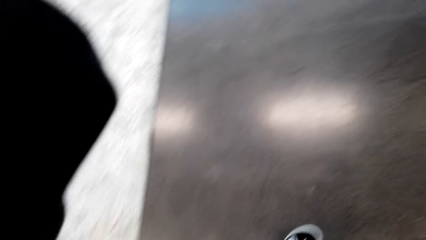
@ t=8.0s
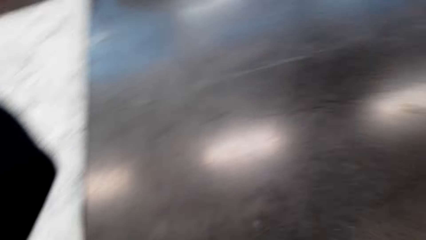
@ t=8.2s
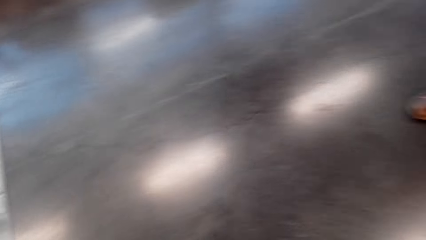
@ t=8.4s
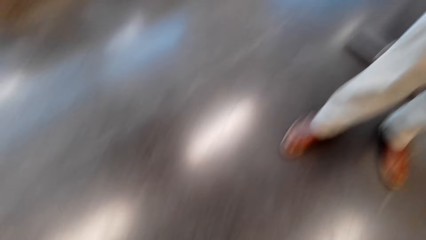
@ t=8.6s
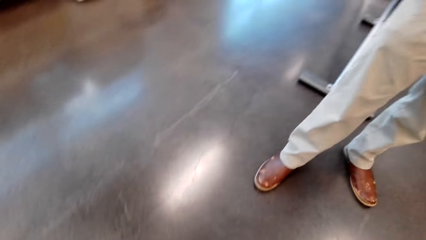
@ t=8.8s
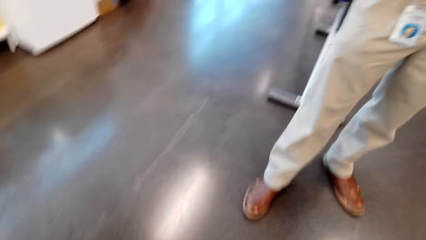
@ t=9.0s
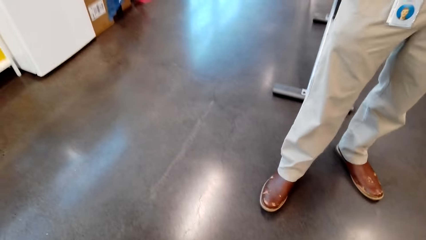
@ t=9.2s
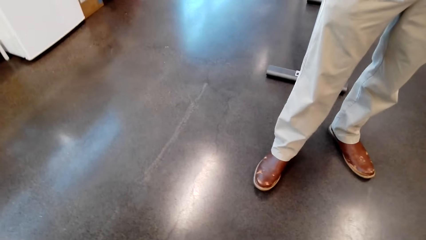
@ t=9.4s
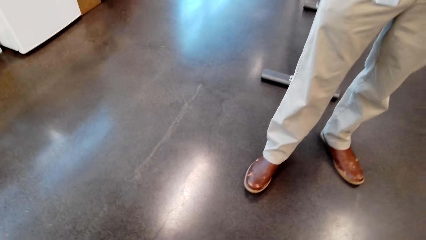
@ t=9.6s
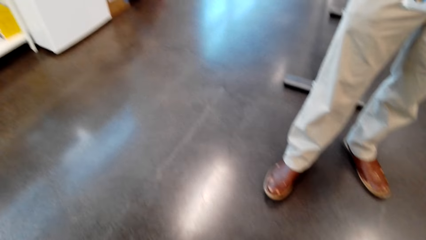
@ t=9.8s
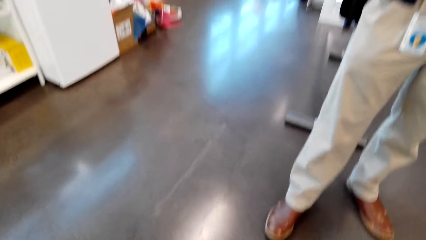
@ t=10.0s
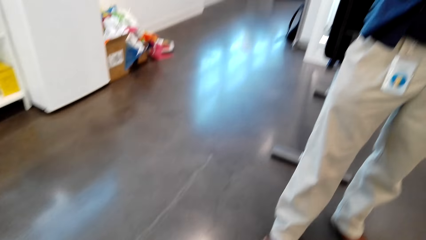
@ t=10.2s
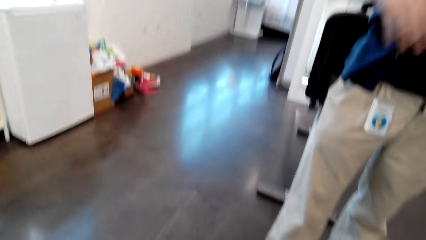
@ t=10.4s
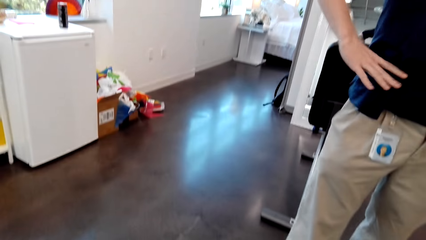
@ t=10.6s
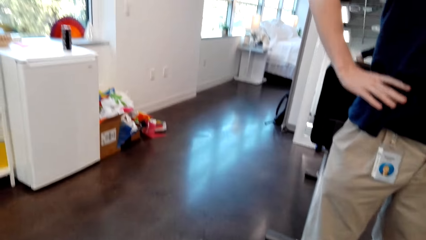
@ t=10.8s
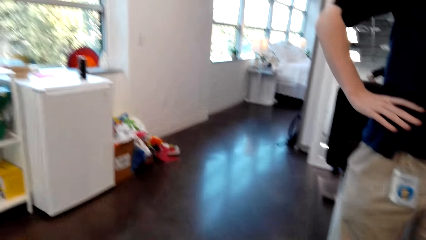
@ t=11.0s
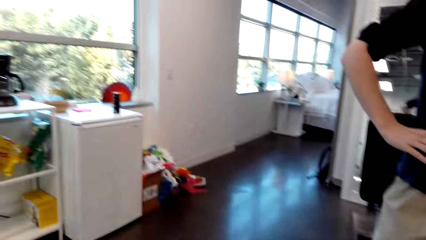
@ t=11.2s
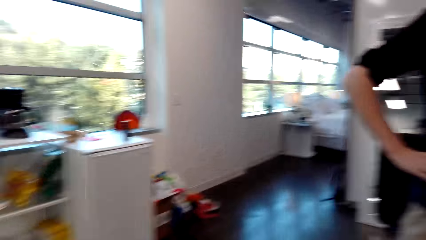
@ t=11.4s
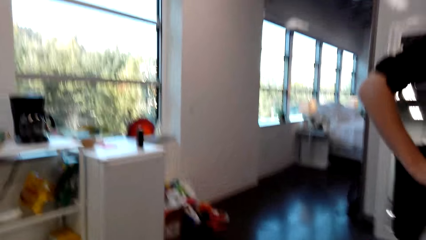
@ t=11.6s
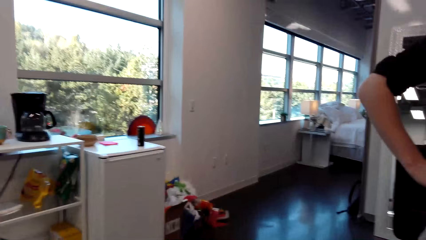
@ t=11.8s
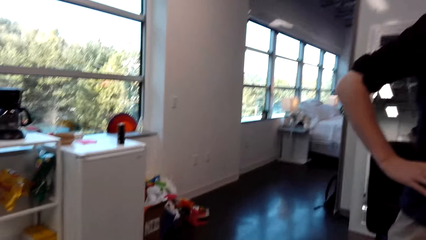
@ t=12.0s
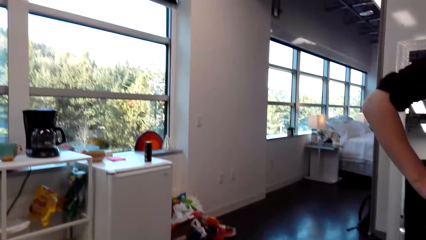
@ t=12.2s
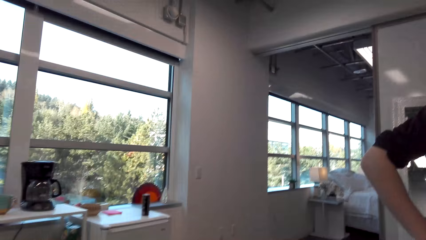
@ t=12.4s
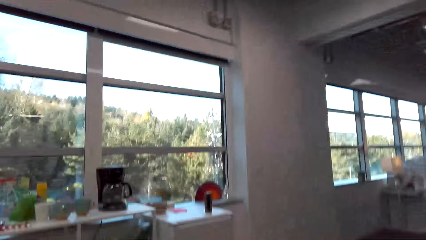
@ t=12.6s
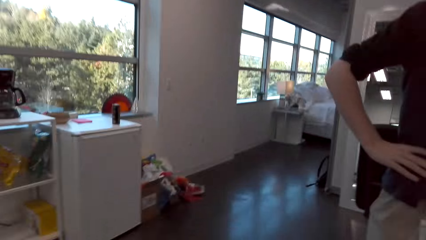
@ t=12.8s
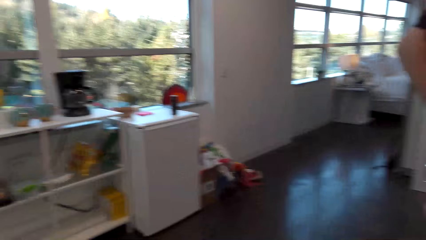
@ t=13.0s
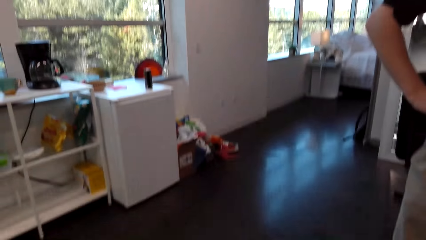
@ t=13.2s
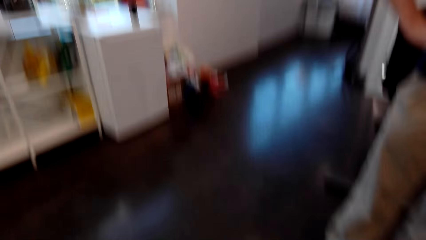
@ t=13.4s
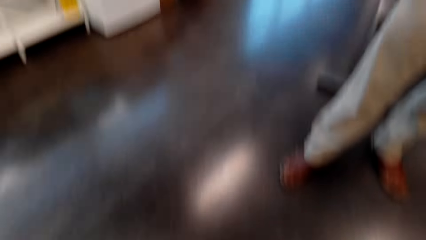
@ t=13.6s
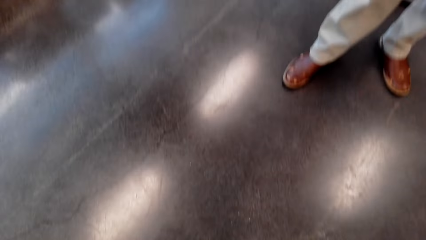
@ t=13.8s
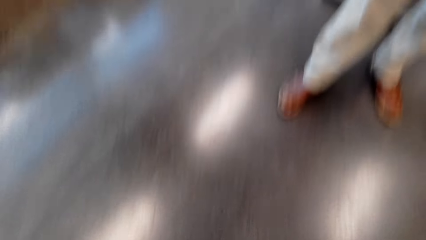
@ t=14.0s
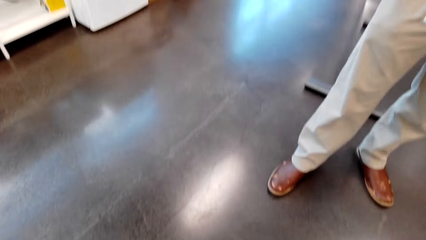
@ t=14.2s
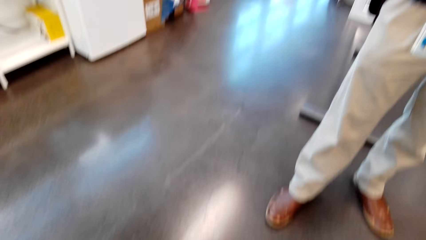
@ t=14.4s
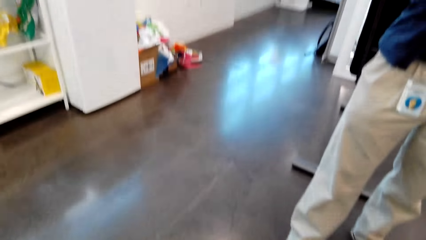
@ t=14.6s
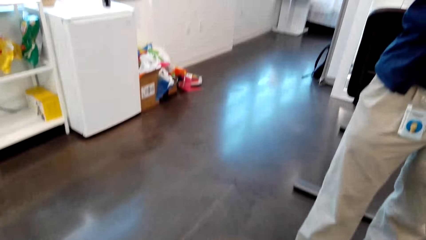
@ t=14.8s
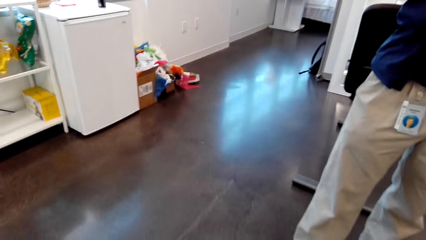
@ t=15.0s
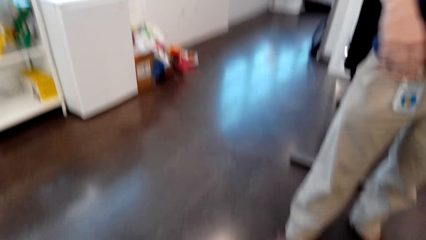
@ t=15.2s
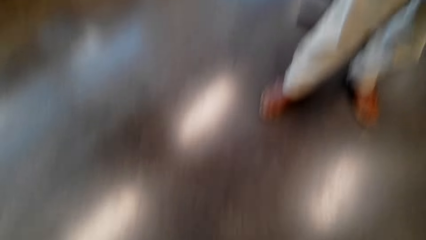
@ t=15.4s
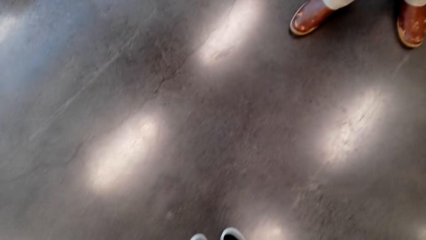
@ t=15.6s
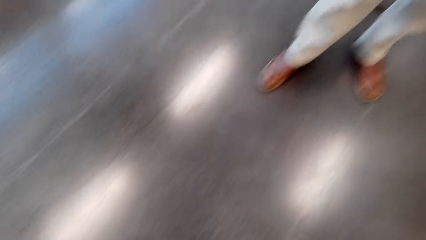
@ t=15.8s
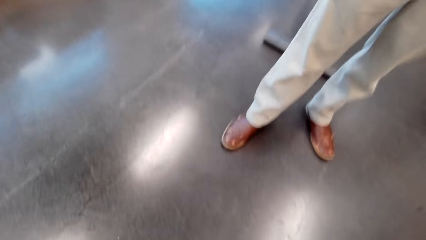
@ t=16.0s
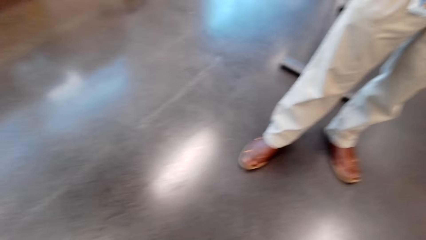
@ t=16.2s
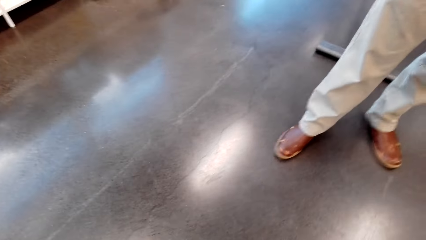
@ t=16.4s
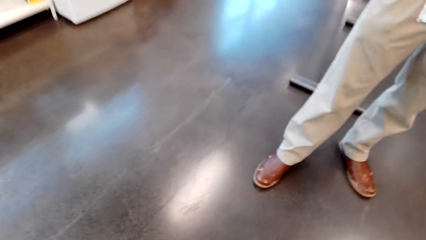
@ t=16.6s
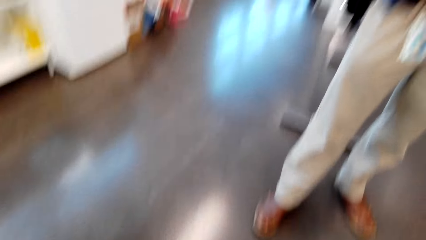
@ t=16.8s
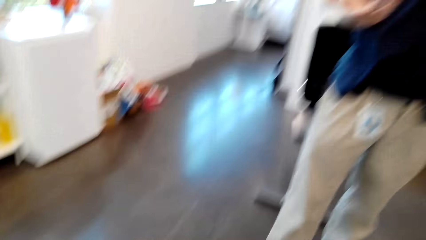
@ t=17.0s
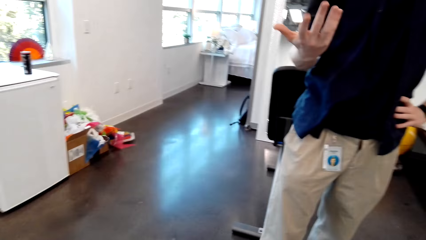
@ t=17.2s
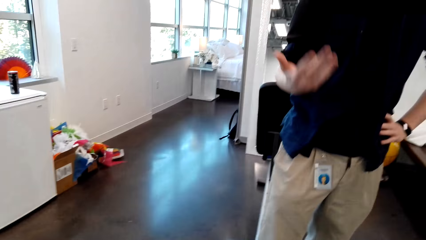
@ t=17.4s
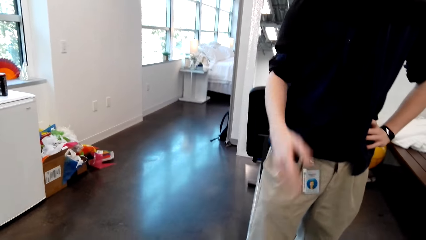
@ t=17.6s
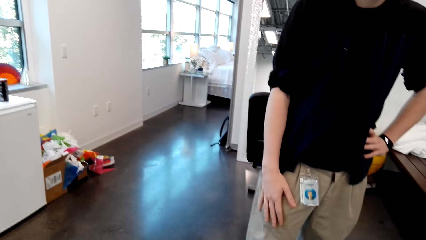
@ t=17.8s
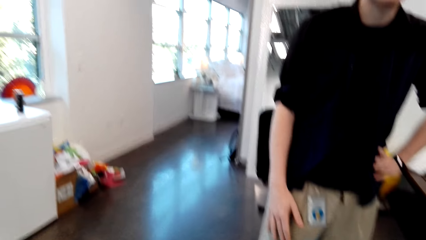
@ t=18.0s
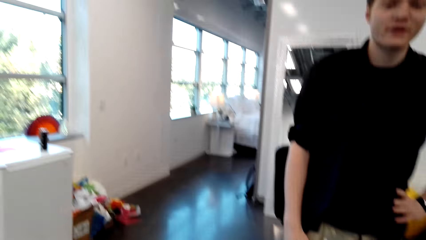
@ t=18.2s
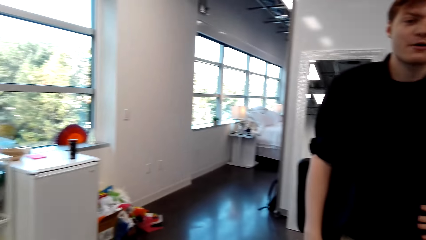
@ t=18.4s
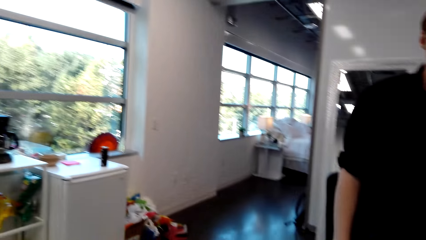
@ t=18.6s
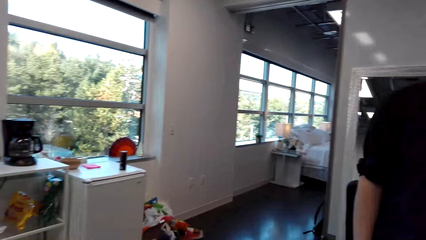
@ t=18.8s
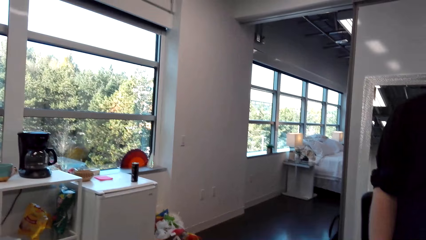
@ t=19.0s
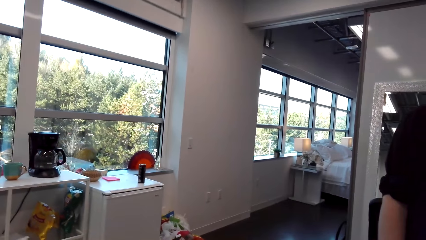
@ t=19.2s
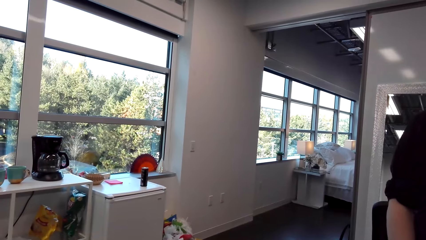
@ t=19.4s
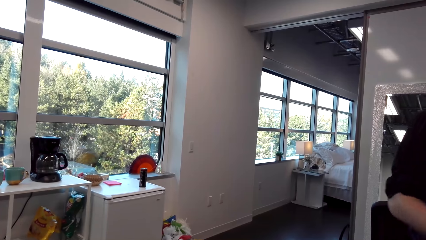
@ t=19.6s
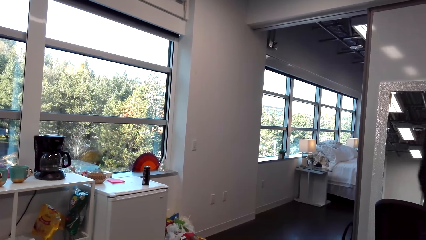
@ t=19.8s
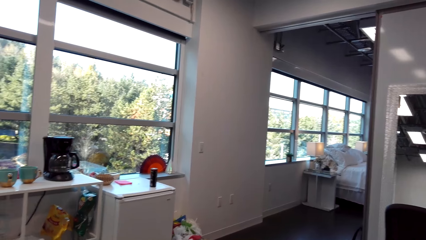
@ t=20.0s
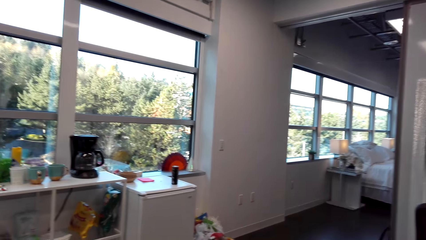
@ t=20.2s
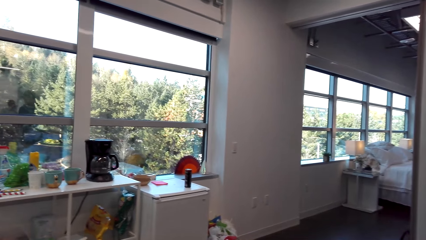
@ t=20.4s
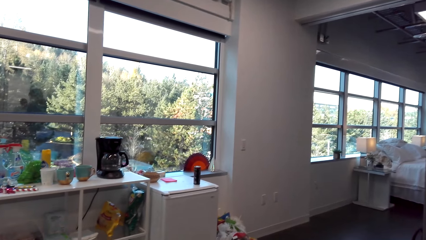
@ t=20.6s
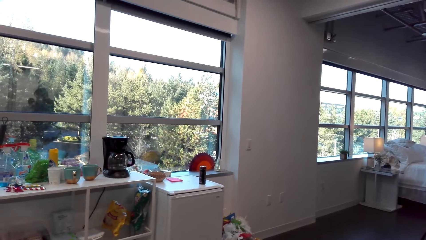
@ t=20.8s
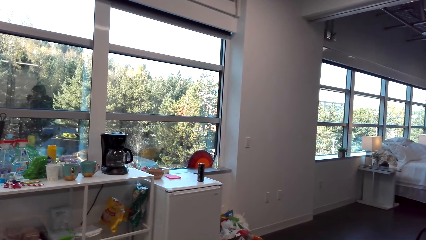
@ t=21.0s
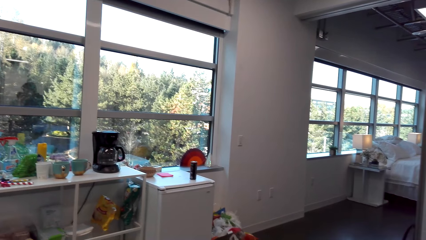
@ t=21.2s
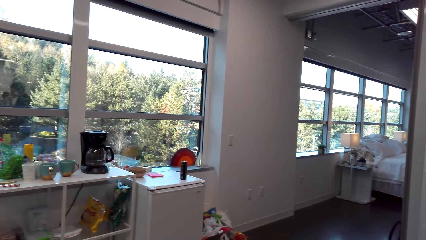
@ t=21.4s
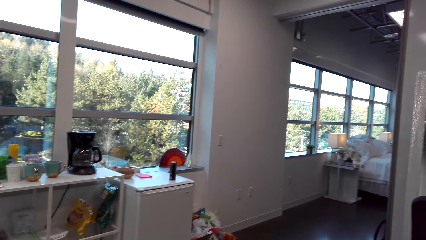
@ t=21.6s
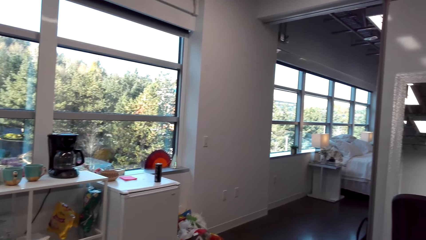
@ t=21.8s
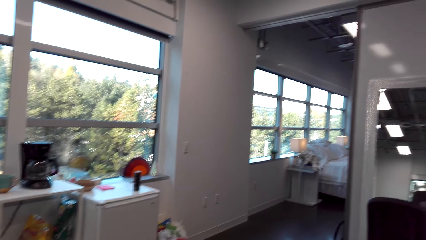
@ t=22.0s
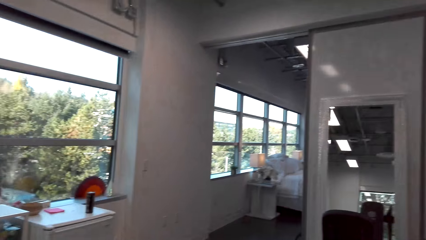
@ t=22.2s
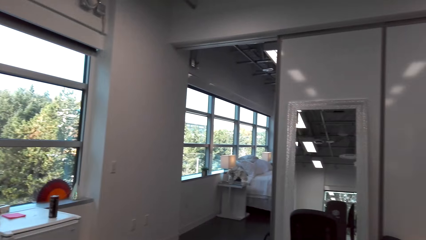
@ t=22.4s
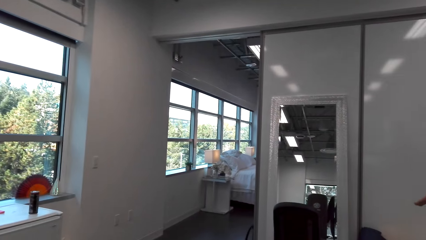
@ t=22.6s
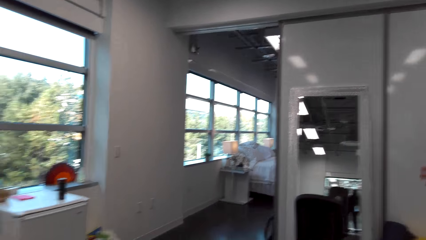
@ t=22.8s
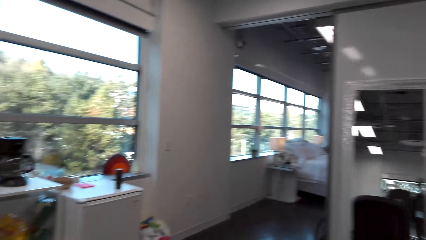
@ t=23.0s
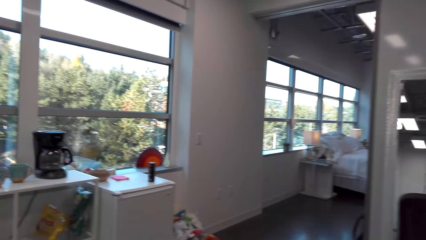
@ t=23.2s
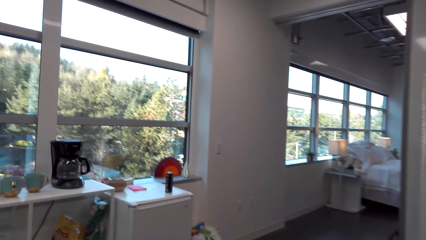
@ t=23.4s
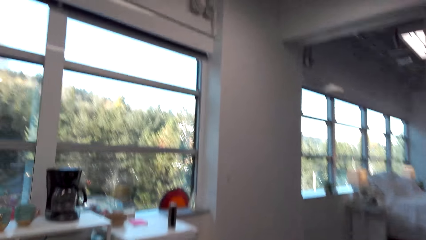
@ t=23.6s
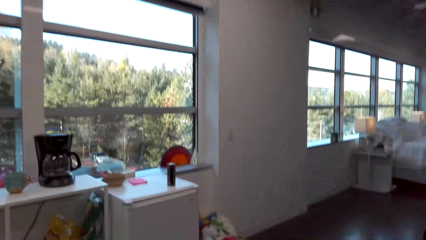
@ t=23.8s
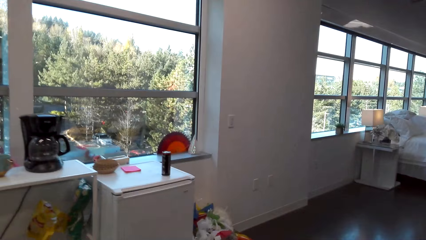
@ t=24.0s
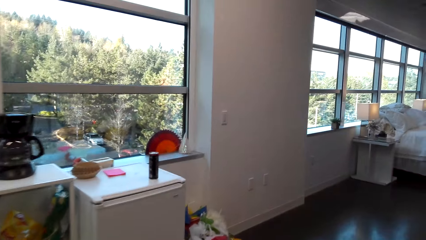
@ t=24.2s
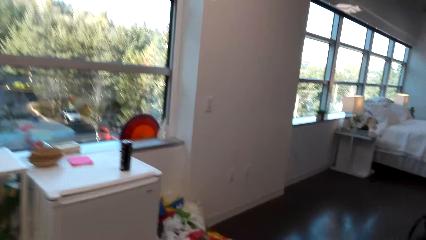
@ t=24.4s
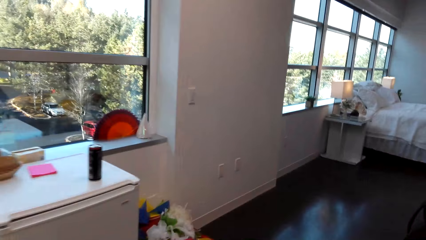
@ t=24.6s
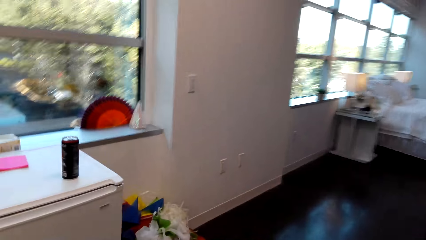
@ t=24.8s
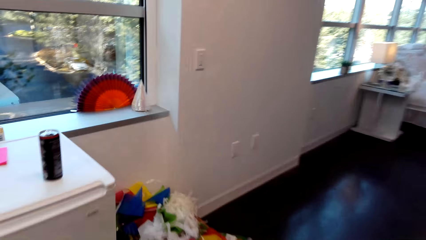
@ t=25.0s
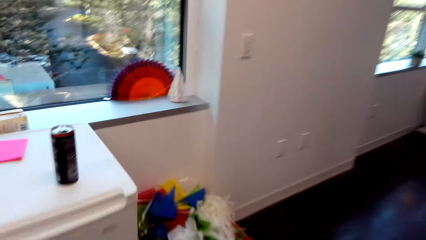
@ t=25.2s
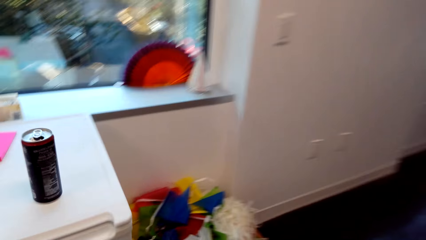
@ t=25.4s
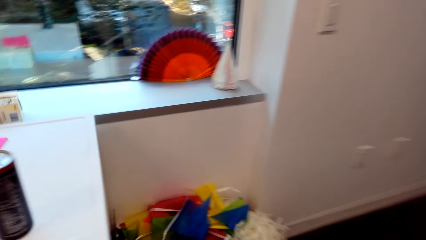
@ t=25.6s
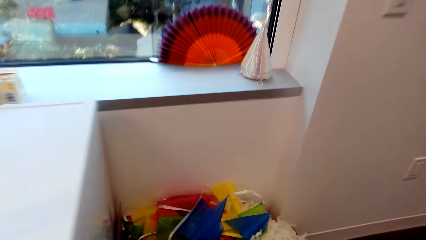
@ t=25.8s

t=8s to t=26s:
A man stands in the room. He holds the waist. The camera wearer looks around the room and talks in the room. The man talks in the room. The camera wearer looks around the room. The man walks in the house. The camera wearer walks in the house.
